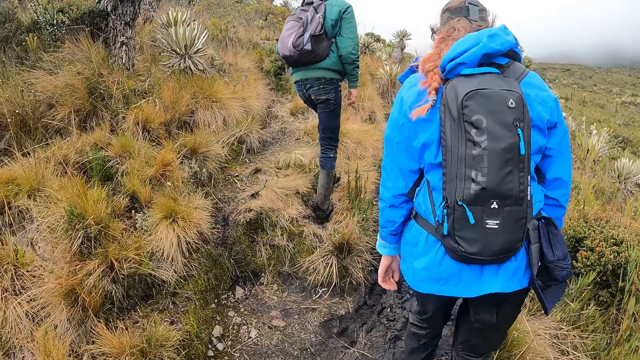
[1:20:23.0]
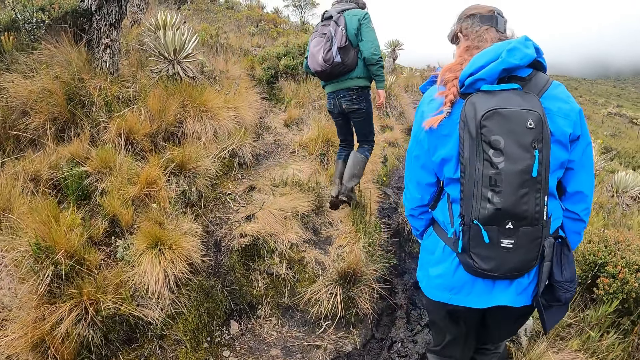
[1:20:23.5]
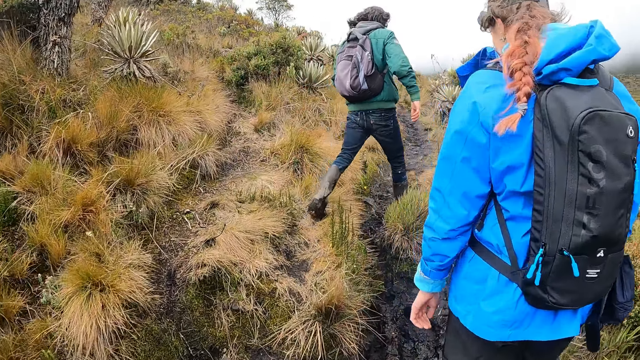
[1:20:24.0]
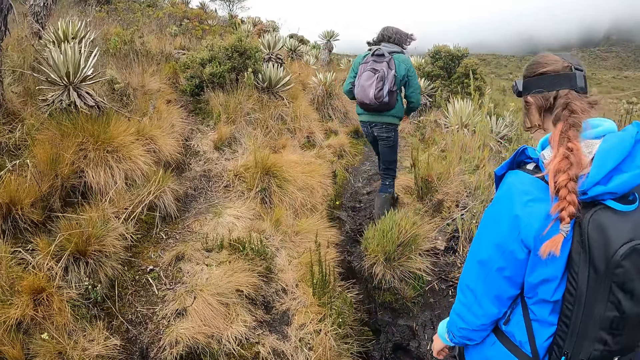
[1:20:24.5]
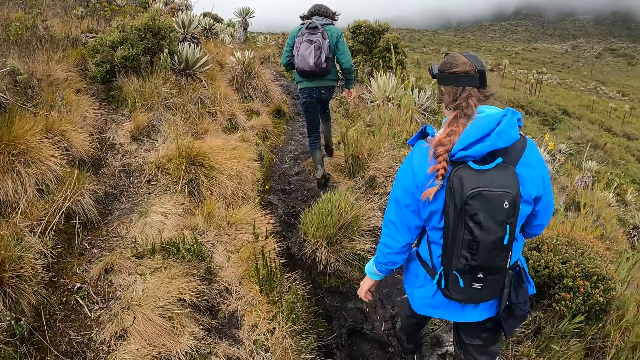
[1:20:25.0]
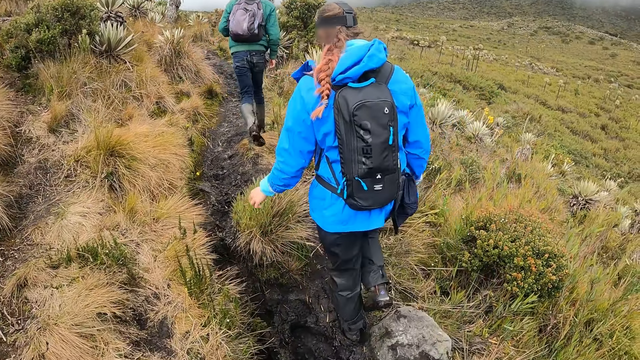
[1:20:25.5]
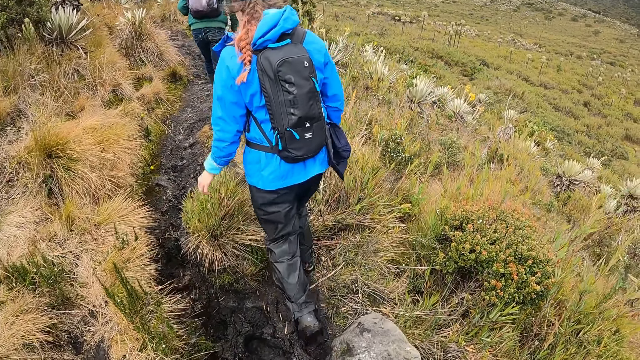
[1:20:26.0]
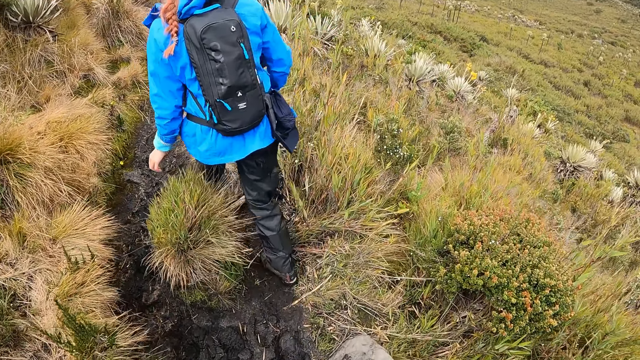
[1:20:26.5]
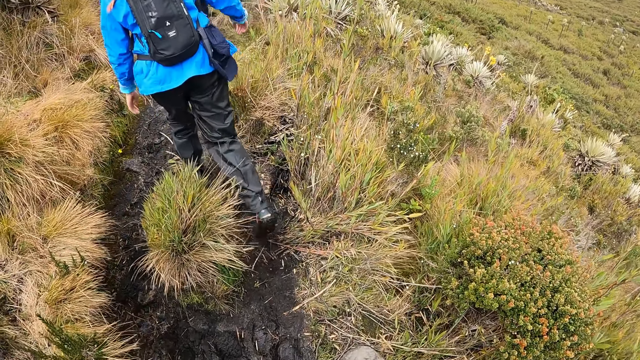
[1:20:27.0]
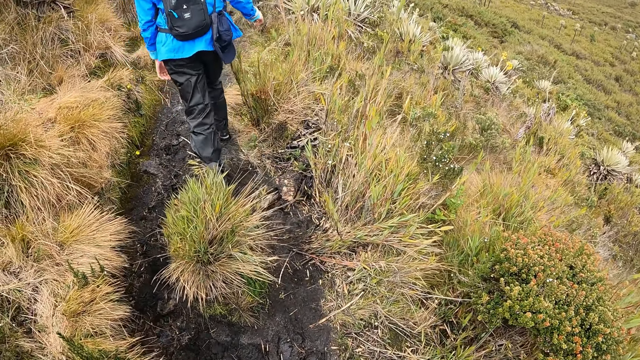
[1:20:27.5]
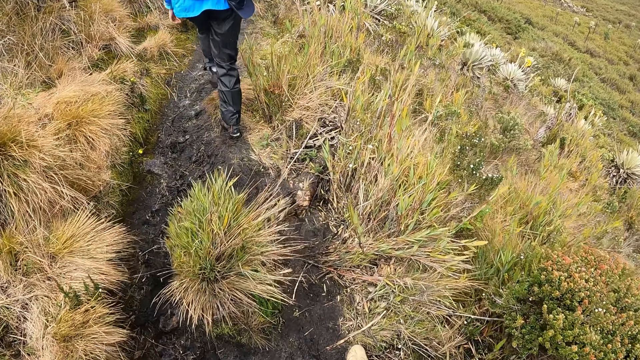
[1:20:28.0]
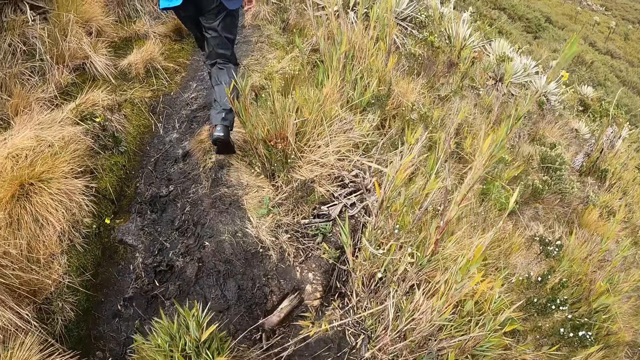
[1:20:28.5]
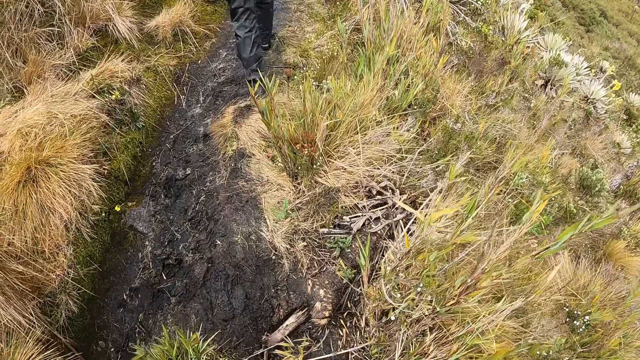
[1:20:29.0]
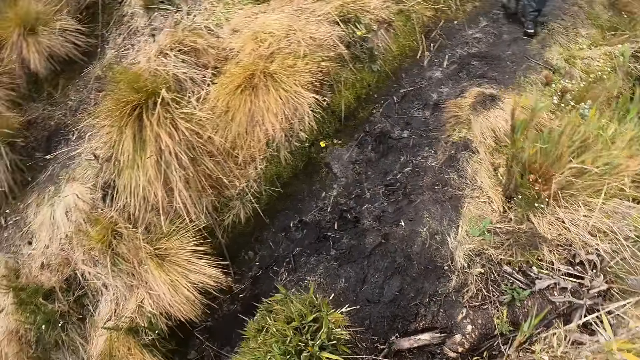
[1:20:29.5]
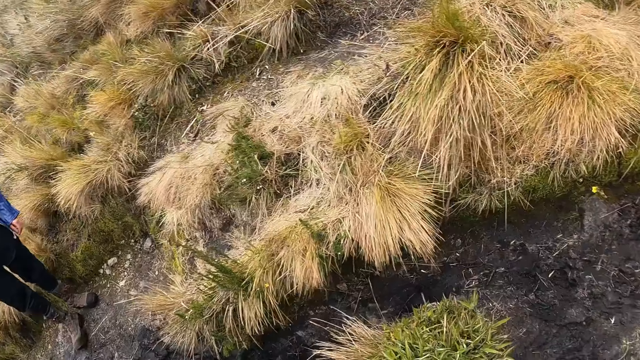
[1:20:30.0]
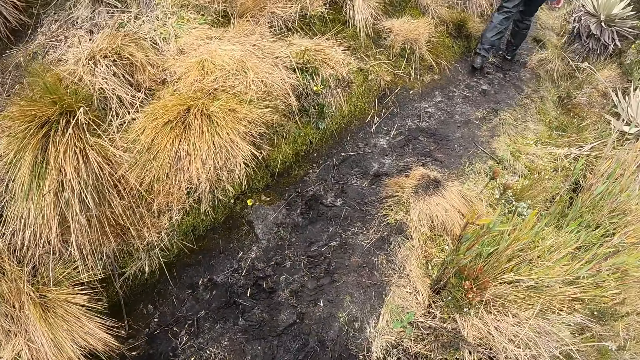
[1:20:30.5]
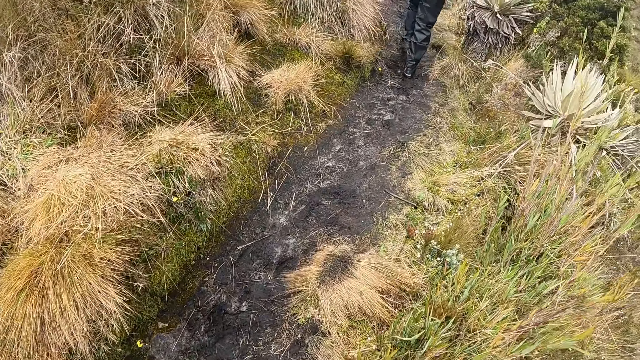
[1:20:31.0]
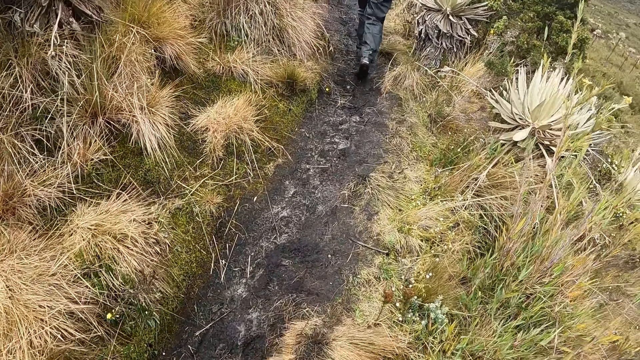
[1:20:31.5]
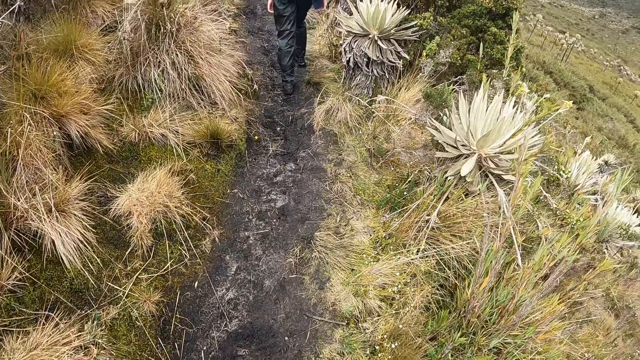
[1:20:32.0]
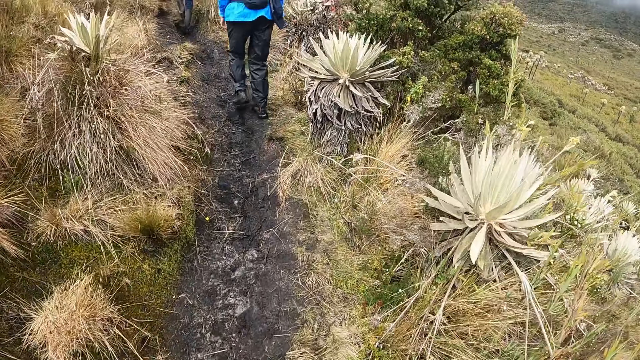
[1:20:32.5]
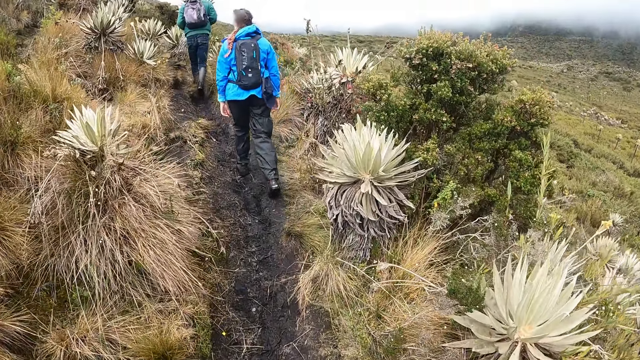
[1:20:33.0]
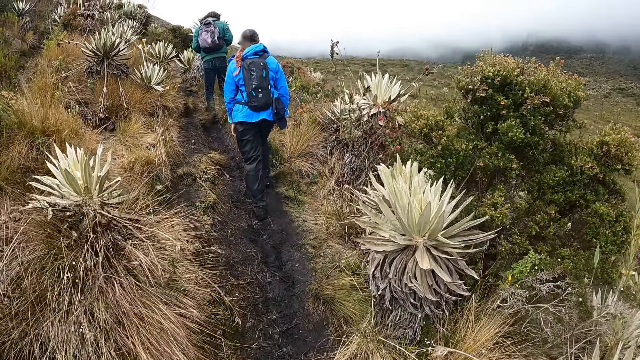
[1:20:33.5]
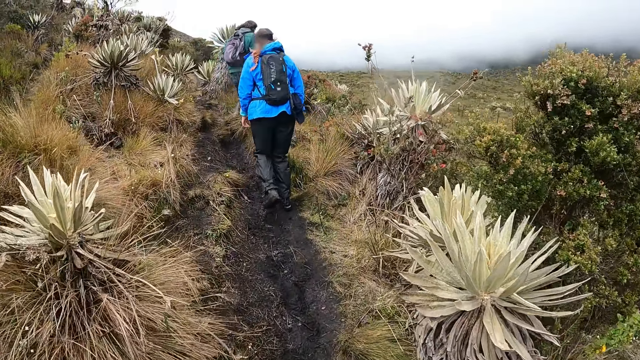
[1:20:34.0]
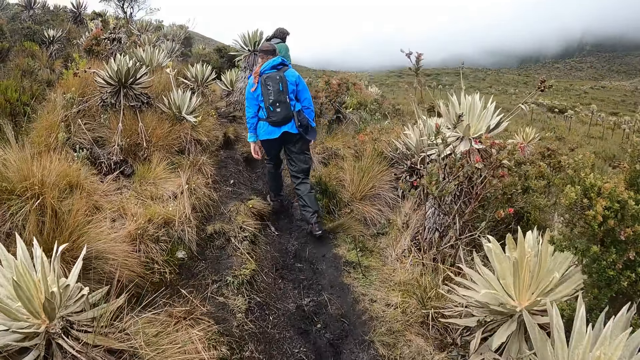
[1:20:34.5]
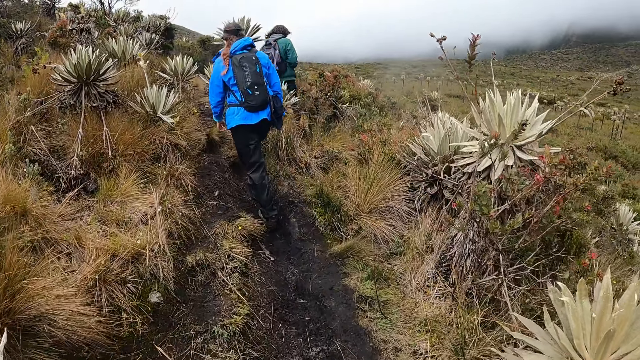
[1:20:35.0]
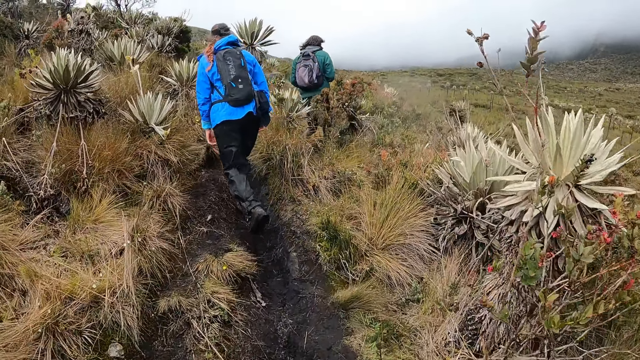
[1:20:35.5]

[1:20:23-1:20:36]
The camera wearer walks through the bush path with the group of people. They walk and look around.

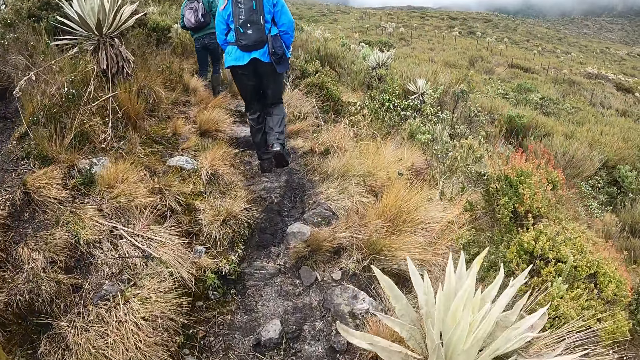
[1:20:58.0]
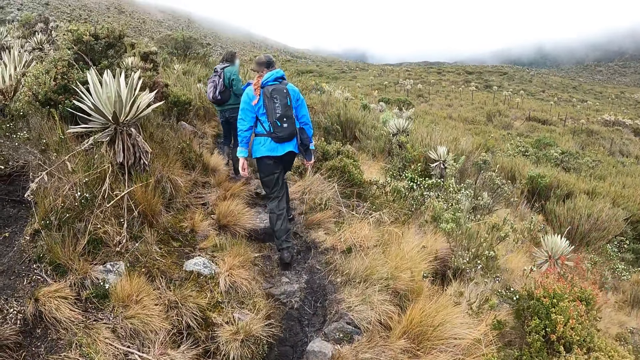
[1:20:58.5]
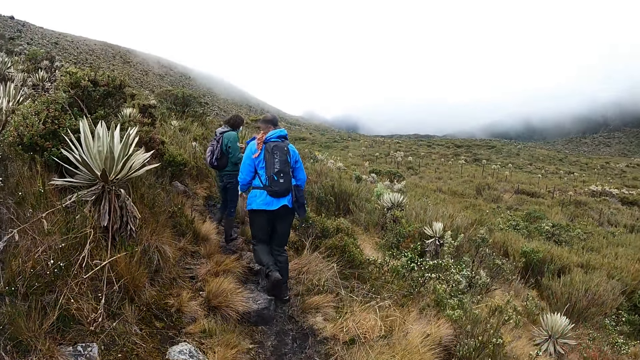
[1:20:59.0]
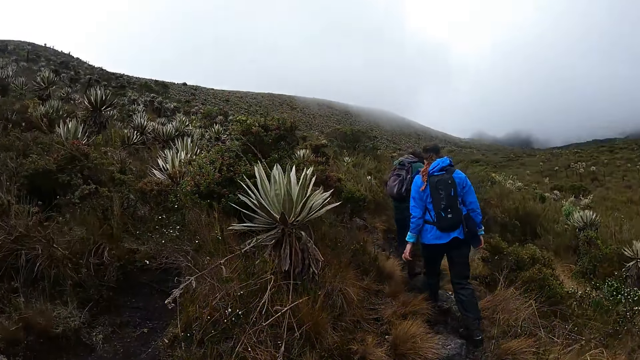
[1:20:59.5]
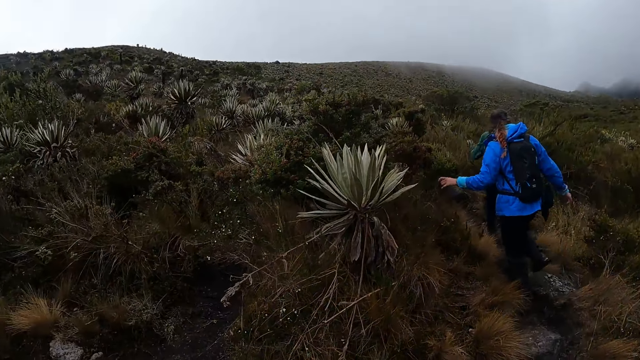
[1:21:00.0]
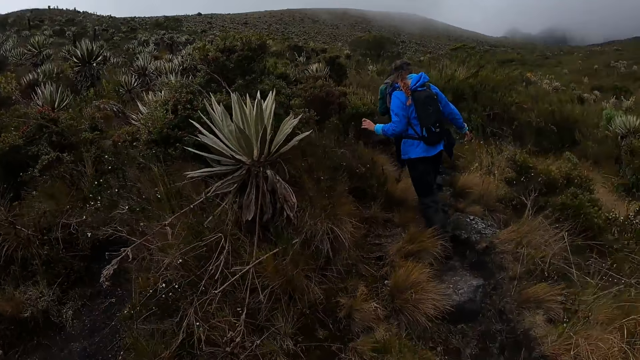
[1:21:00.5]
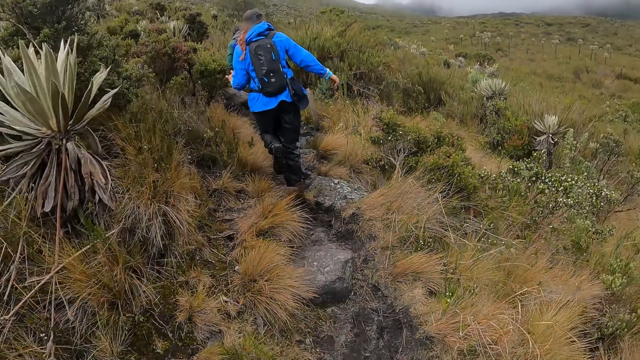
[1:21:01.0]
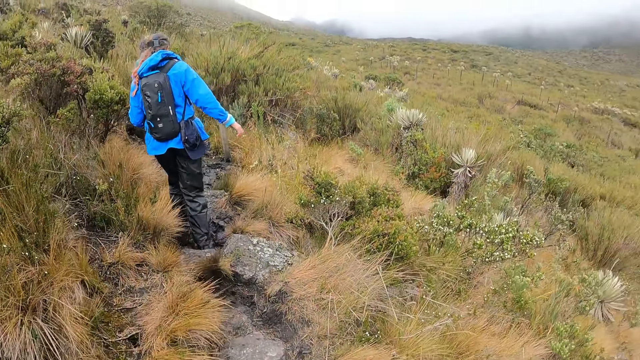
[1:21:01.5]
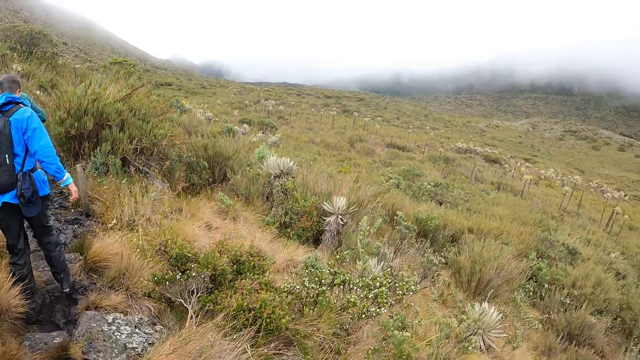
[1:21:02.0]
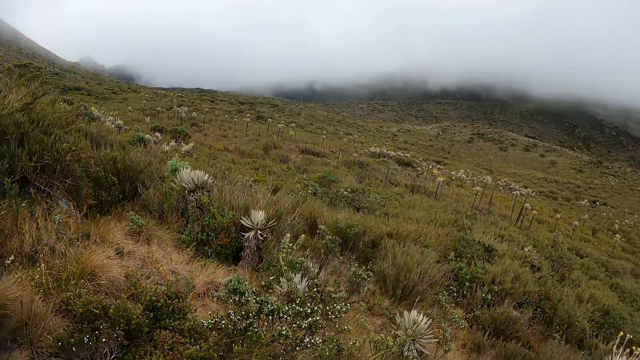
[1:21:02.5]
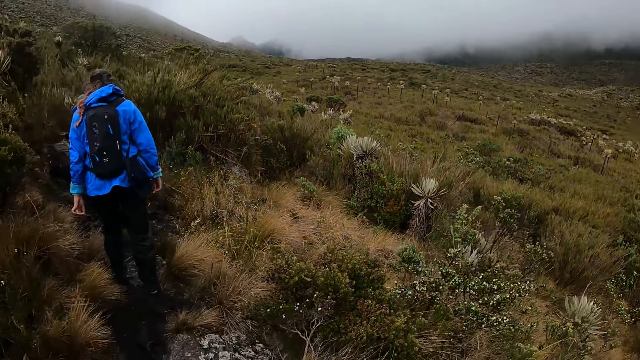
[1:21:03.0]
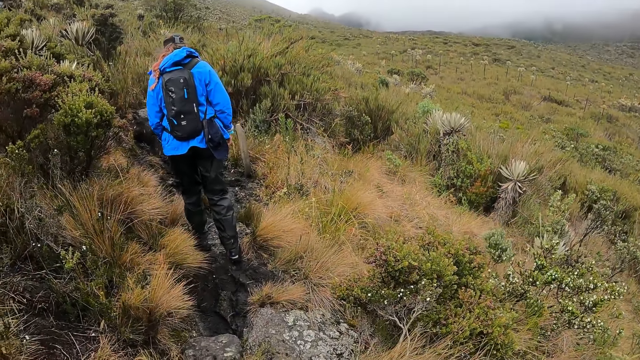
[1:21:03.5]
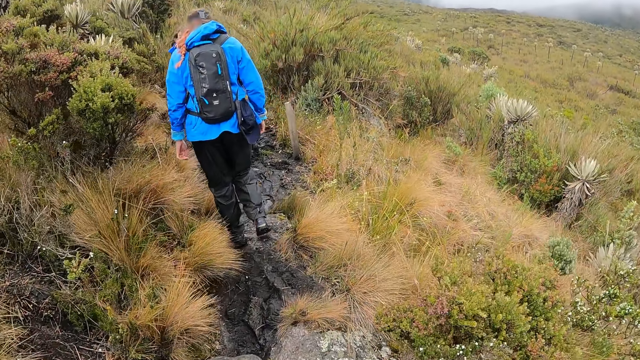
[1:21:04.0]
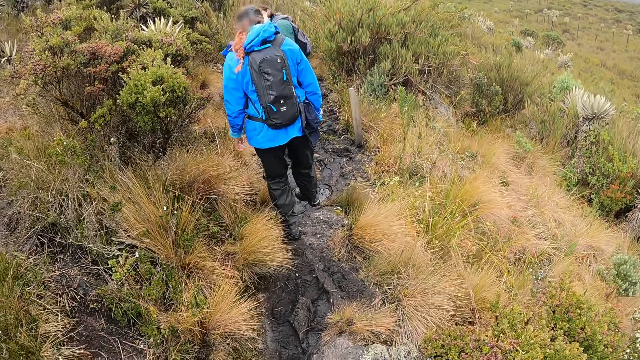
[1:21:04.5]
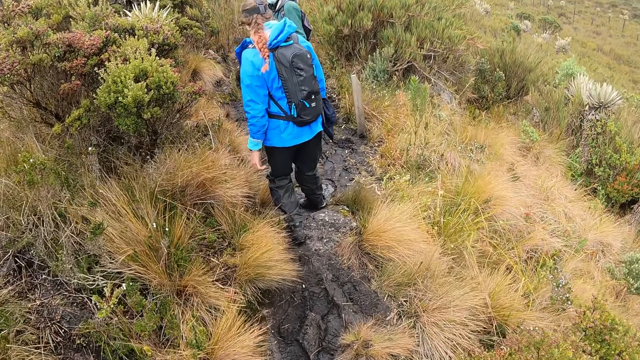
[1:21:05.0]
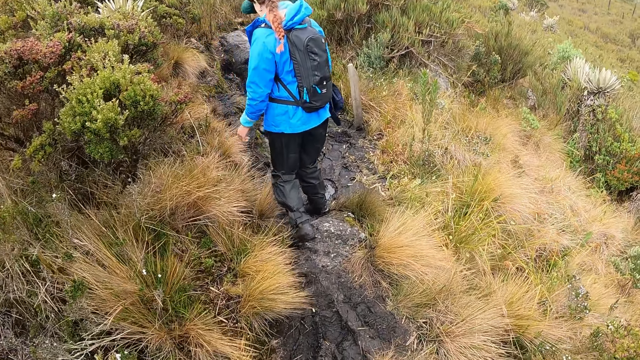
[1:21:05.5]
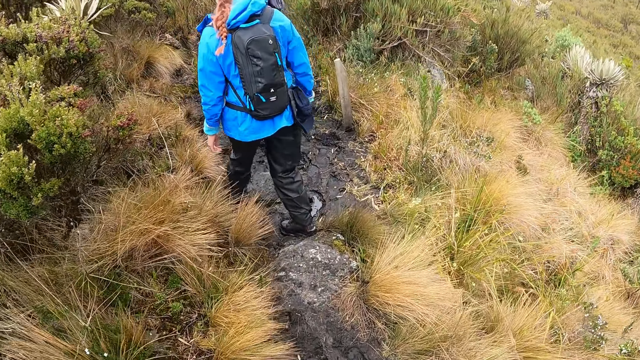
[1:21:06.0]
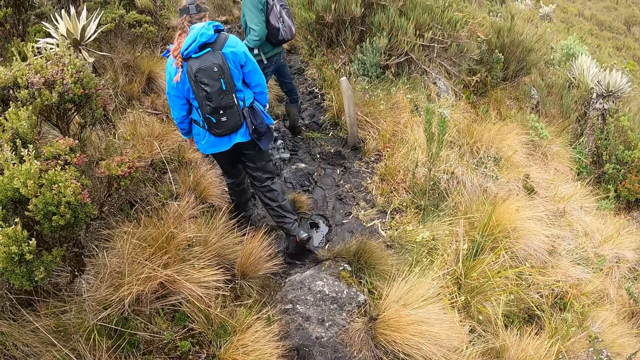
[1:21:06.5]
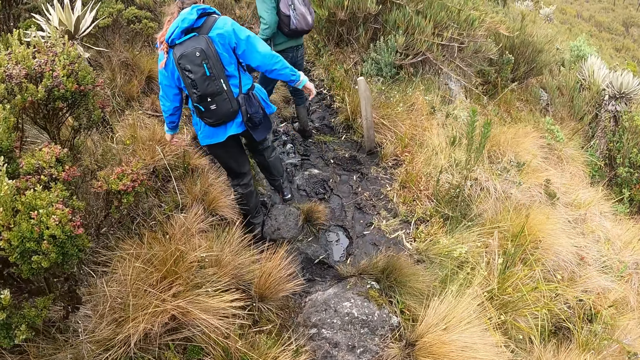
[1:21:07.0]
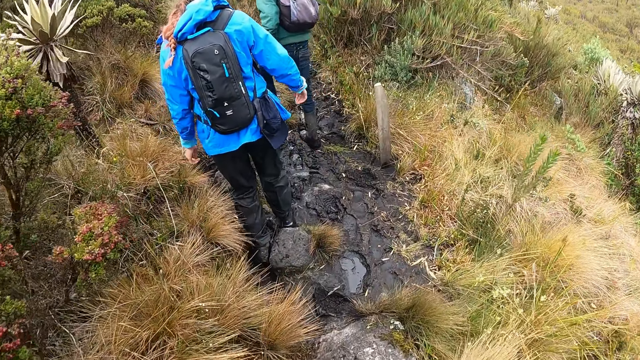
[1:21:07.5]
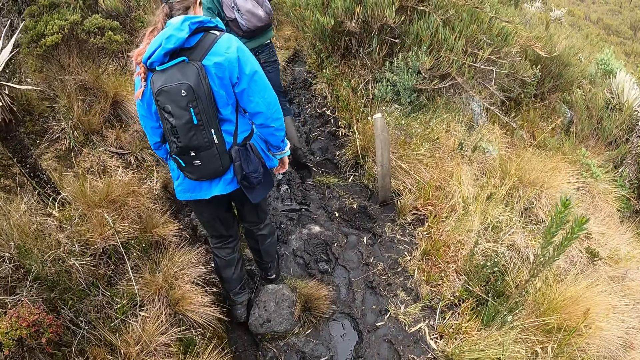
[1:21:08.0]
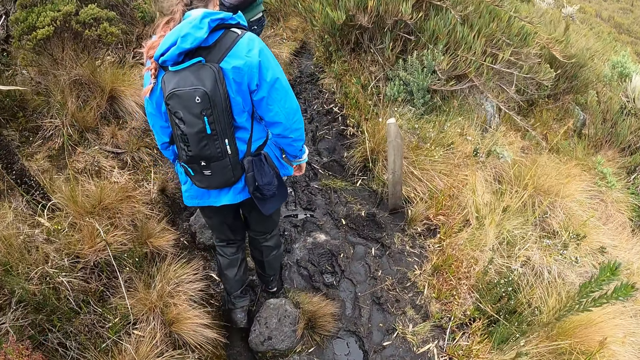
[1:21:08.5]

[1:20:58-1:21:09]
The camera wearer walks and looks around. They walk and look around again. A man and a woman walk through a marshy area along the bush path.
